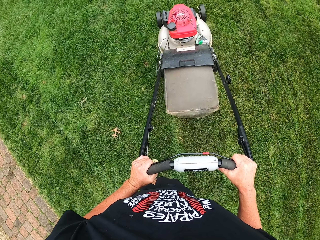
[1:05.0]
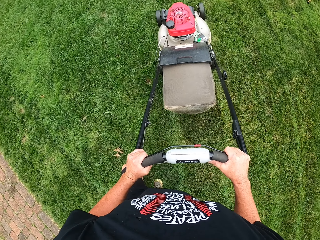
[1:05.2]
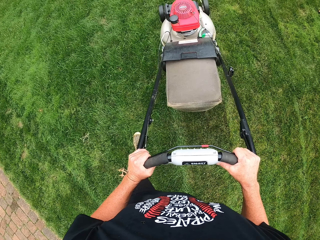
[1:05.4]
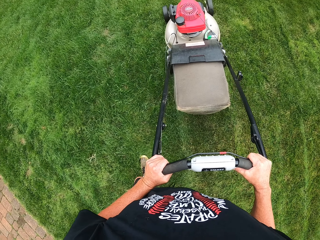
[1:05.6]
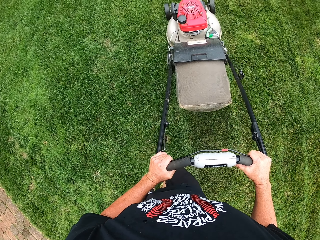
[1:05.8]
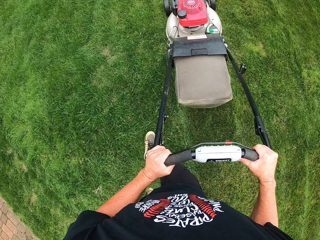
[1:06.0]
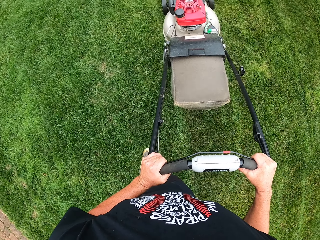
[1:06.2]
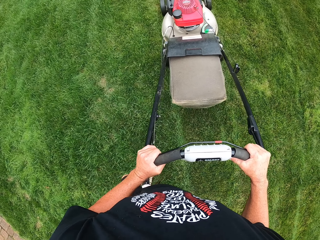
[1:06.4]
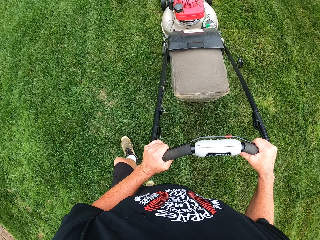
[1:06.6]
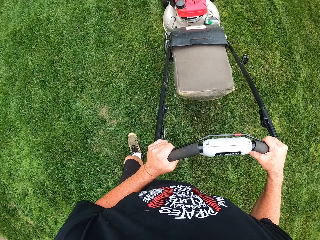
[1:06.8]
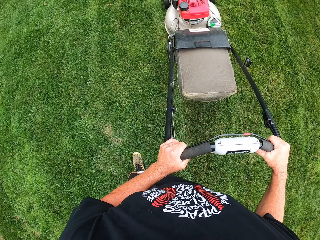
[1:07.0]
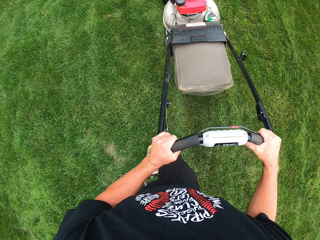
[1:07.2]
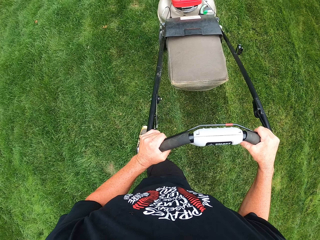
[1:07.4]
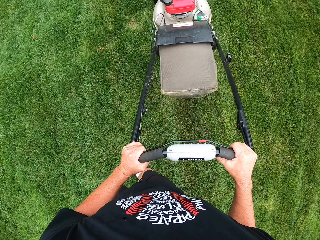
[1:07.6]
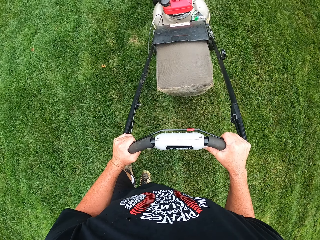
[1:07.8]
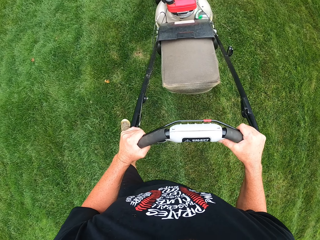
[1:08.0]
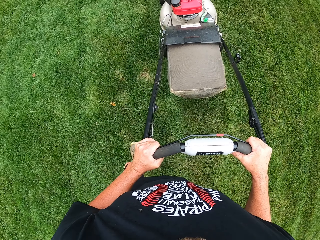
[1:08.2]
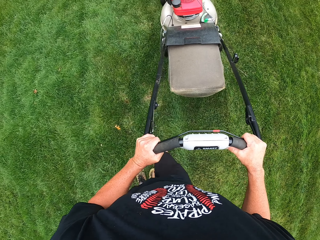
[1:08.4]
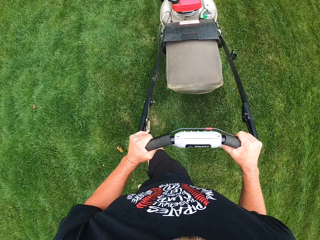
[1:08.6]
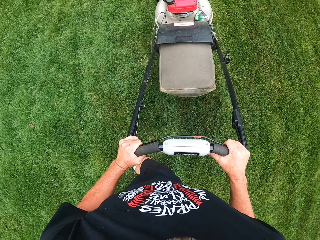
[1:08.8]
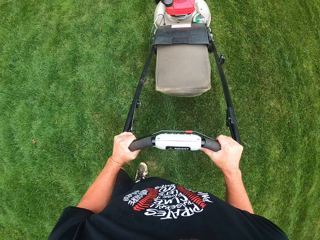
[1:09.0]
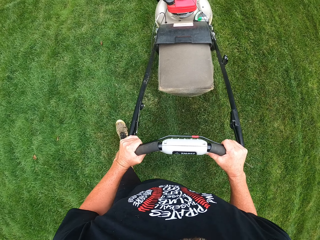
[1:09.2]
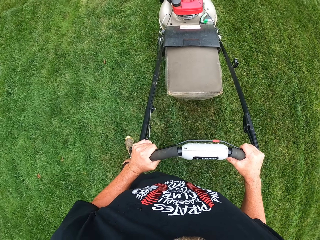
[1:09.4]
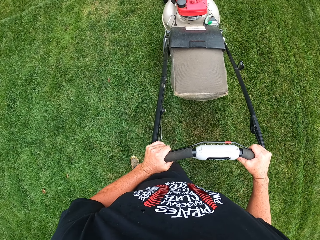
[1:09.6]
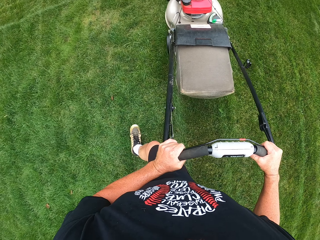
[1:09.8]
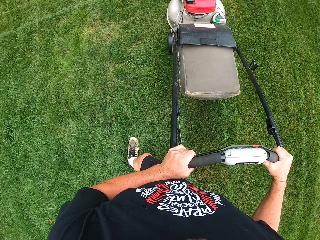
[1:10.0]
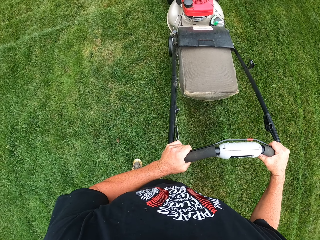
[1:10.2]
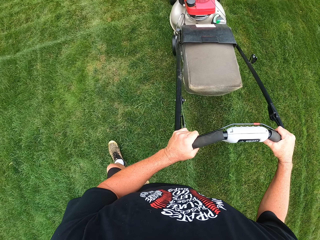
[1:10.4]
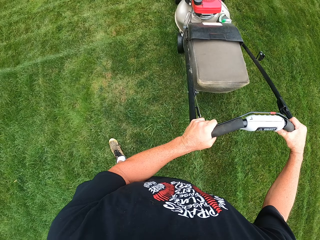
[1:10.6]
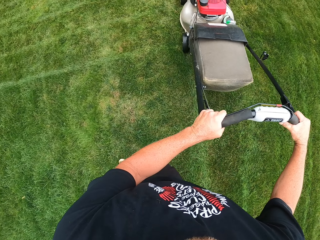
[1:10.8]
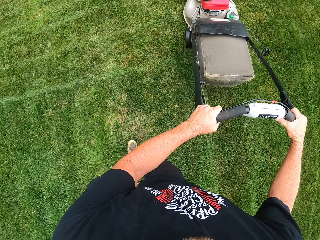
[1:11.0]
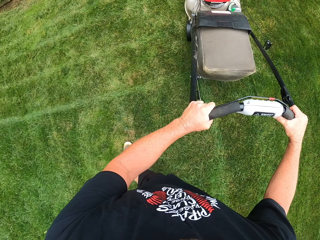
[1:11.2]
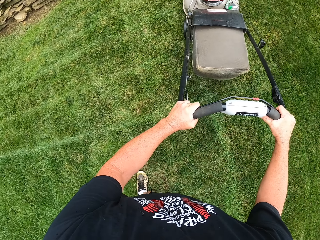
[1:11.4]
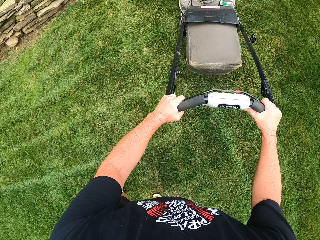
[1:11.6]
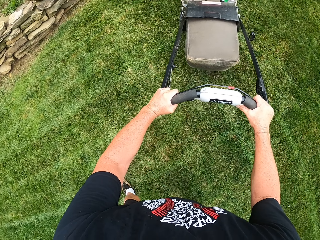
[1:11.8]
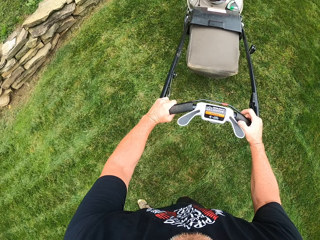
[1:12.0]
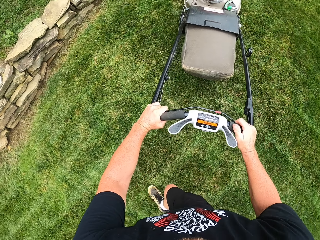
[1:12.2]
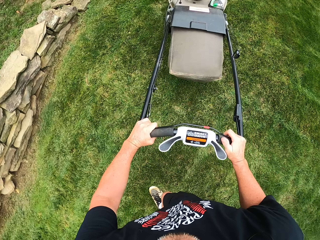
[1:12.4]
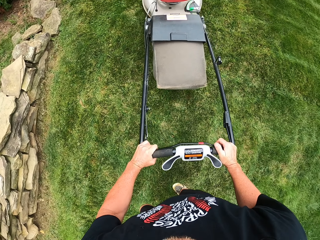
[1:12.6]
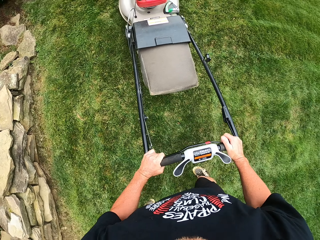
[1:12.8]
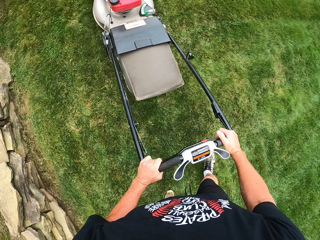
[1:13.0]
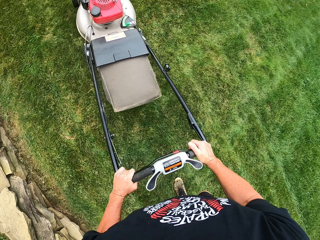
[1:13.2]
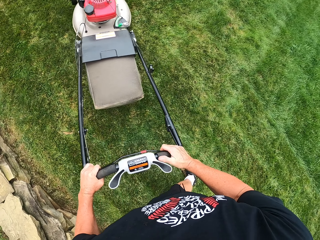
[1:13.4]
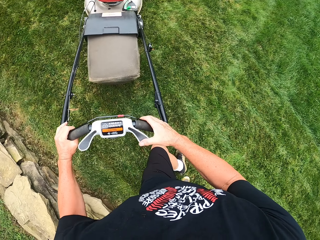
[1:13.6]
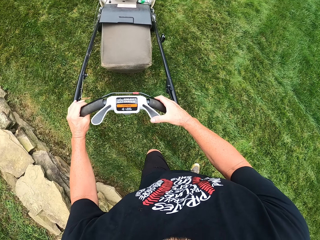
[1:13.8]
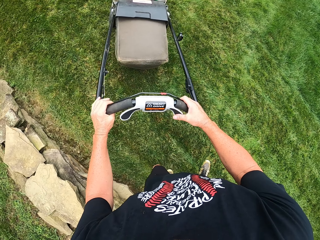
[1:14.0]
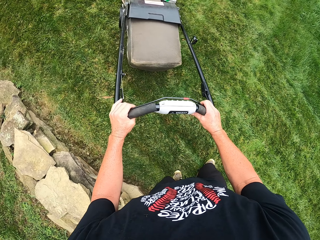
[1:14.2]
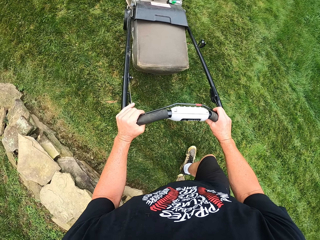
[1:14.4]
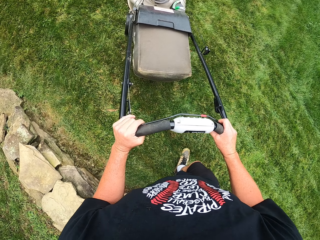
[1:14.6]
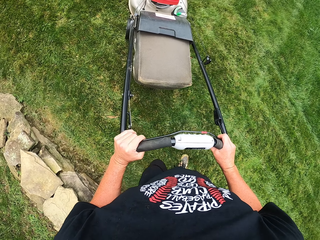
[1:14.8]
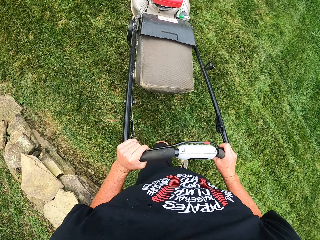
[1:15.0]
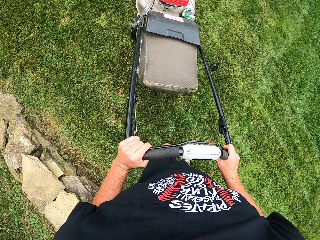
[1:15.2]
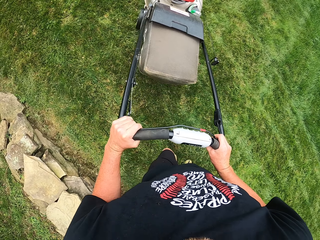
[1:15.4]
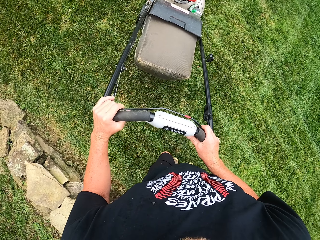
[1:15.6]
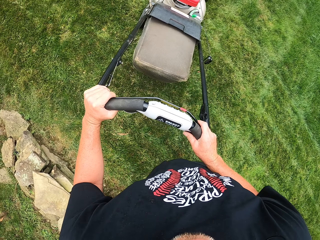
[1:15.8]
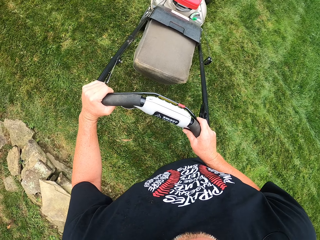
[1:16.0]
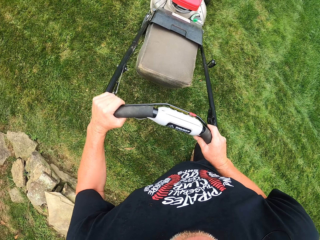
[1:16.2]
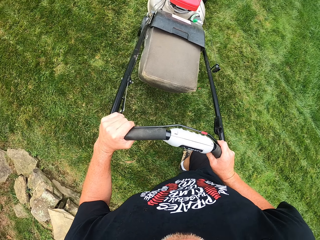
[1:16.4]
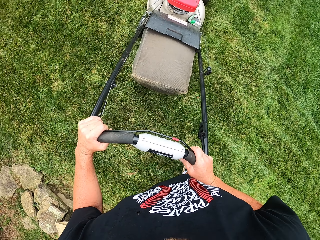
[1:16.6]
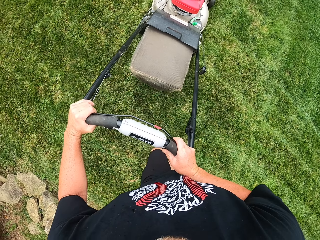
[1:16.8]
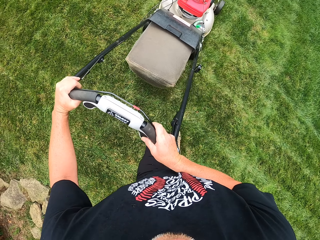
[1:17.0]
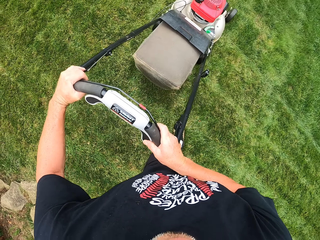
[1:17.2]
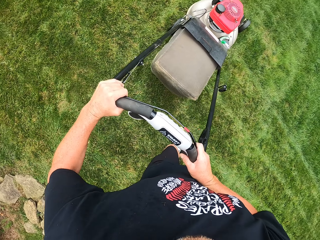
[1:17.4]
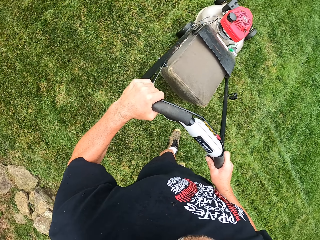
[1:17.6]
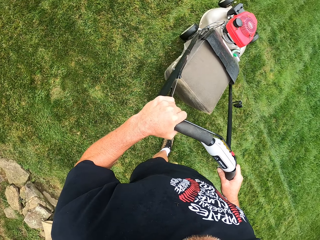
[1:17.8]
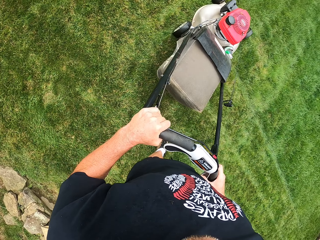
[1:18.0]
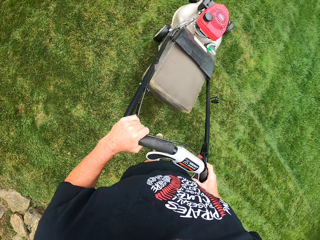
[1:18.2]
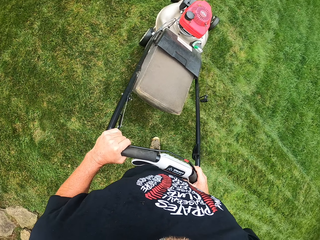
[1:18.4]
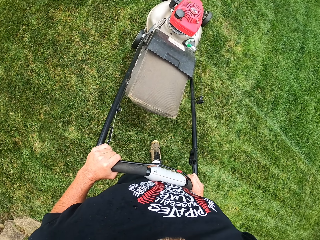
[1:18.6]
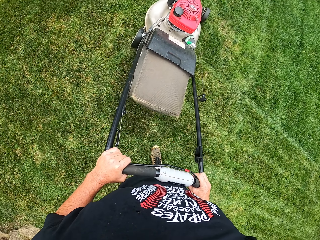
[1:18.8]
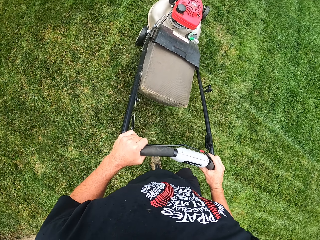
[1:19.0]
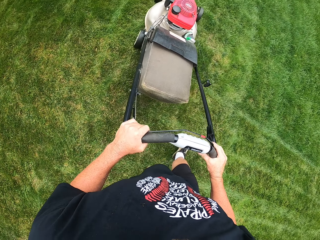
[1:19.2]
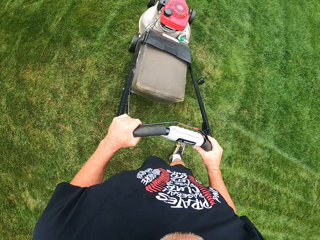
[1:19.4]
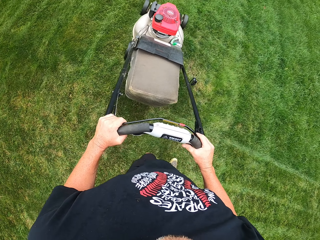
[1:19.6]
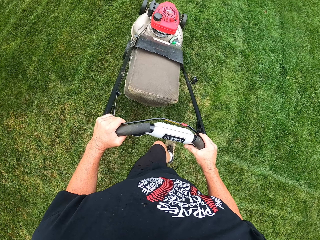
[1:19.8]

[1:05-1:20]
The camera wearer turns around with a lawn mower. They cut grass with the lawn mower.

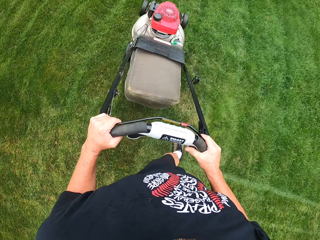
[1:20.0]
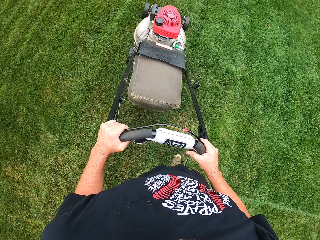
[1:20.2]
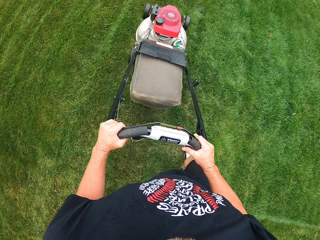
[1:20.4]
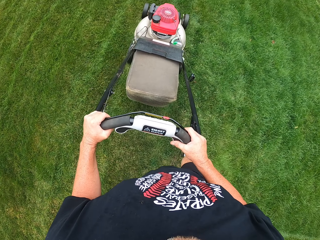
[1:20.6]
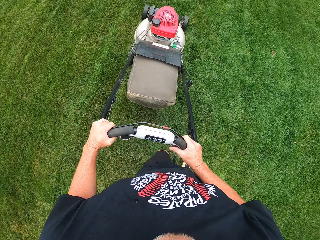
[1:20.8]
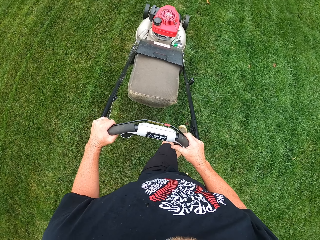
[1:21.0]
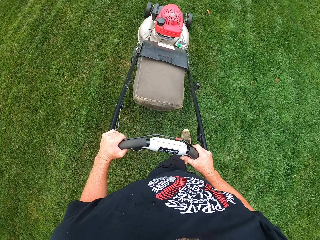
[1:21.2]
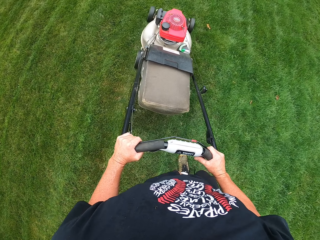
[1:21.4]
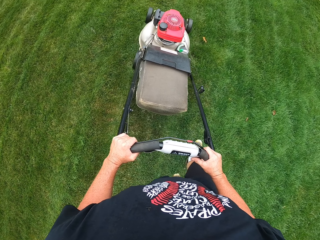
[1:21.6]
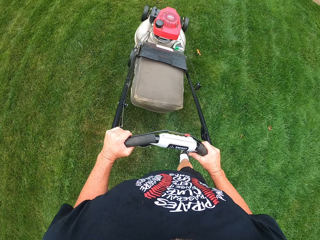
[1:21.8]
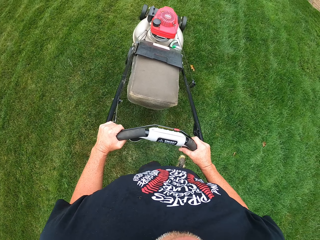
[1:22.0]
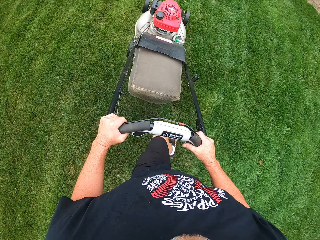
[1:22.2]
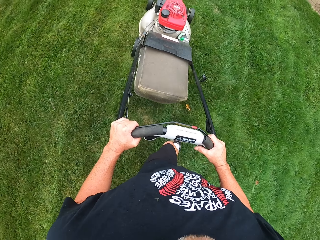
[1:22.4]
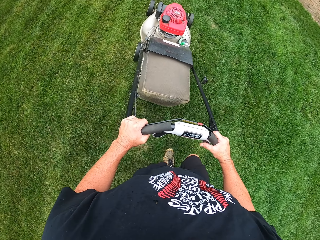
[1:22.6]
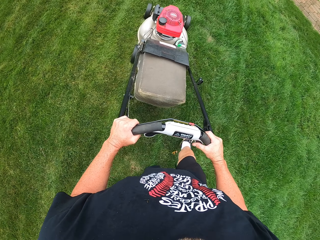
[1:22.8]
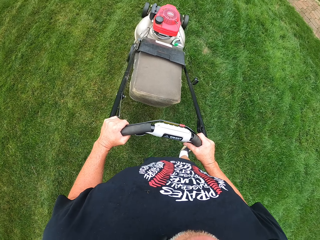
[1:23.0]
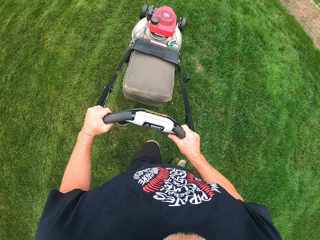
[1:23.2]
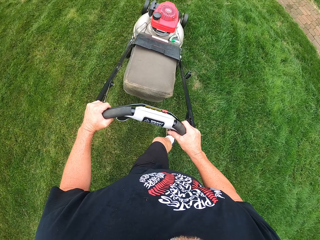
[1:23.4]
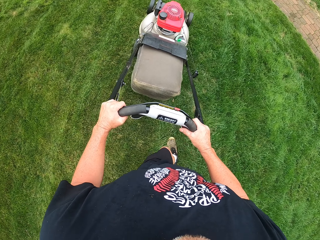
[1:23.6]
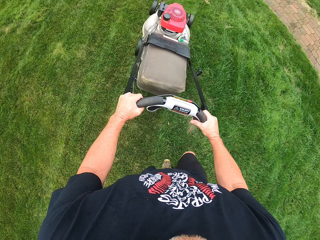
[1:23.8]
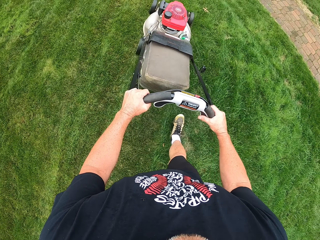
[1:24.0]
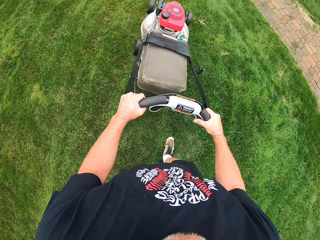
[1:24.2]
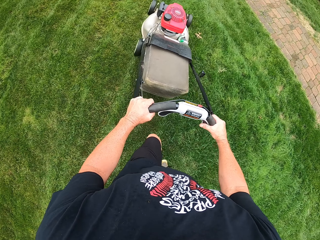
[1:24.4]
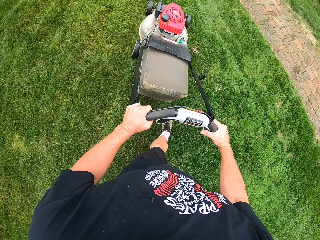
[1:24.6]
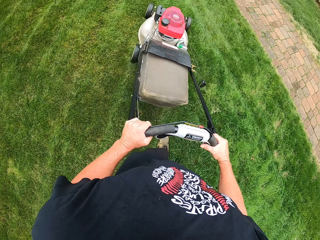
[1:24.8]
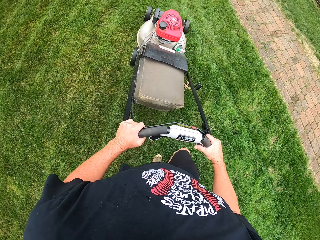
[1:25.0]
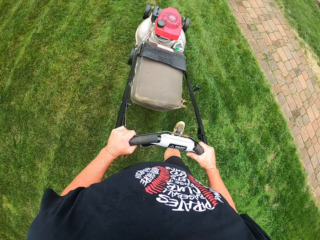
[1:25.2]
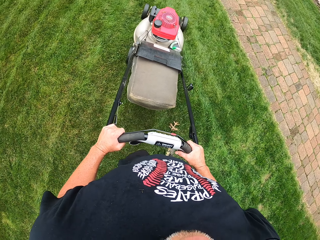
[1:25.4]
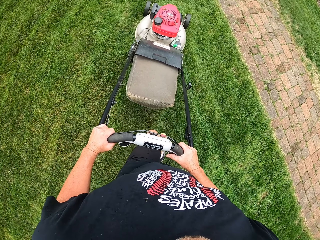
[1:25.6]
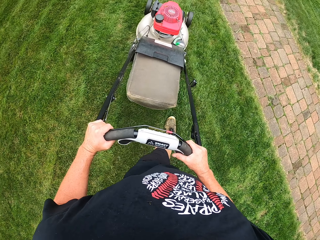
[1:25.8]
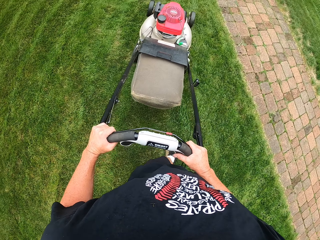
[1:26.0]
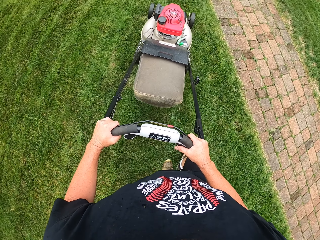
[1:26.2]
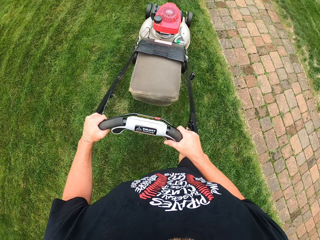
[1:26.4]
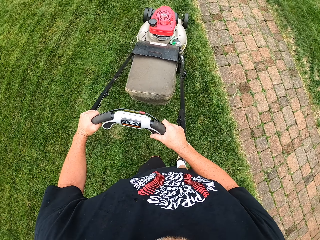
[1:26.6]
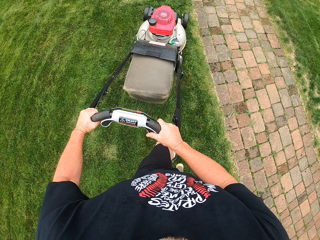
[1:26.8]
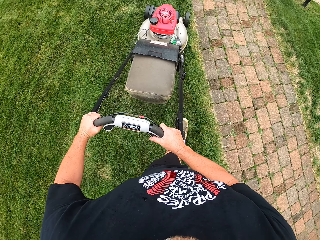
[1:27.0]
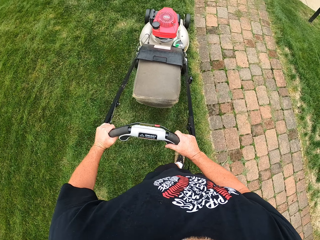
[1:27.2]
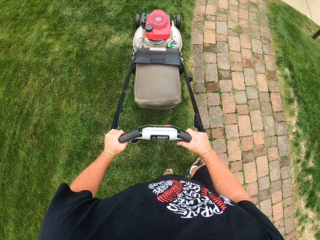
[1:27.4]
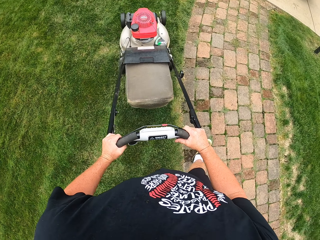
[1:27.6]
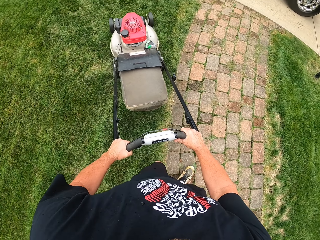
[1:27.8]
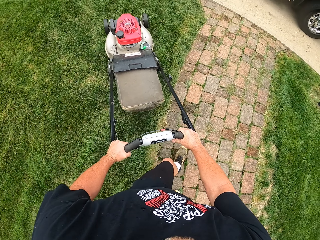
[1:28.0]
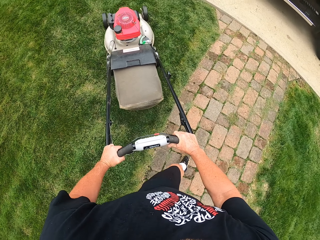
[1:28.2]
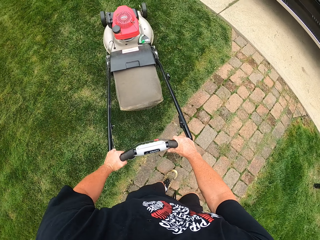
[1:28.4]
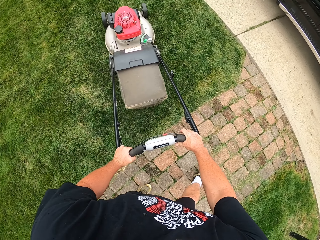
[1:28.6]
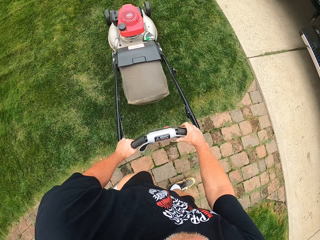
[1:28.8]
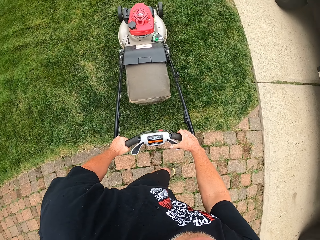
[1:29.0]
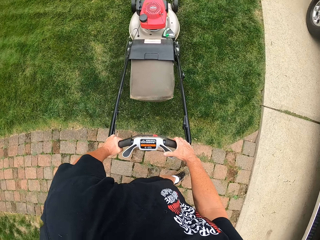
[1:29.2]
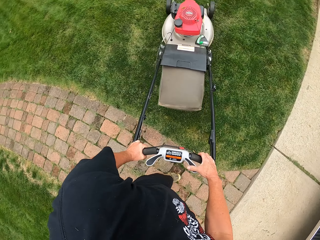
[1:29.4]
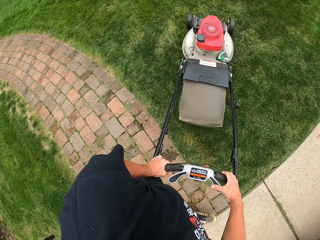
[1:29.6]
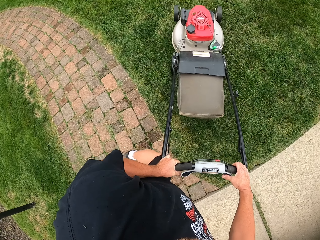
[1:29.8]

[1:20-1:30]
The camera wearer turns around with a lawn mower.
